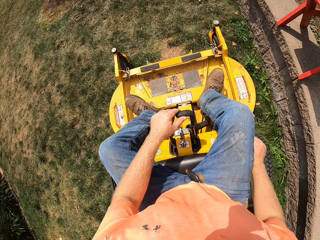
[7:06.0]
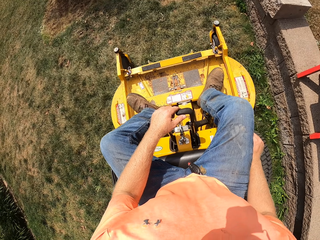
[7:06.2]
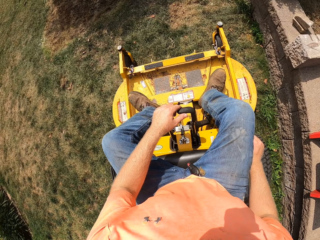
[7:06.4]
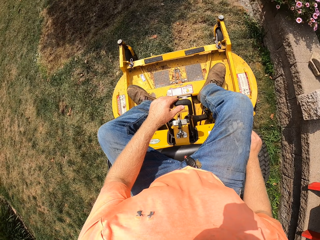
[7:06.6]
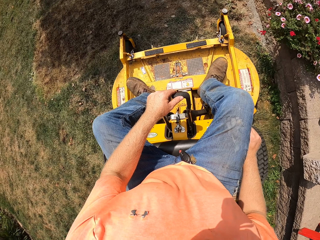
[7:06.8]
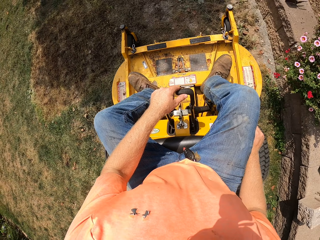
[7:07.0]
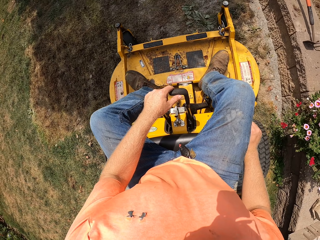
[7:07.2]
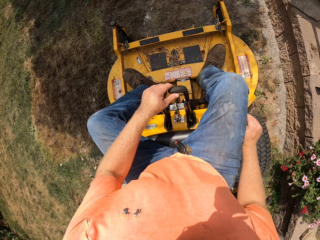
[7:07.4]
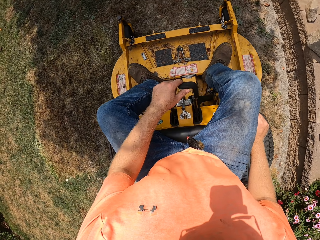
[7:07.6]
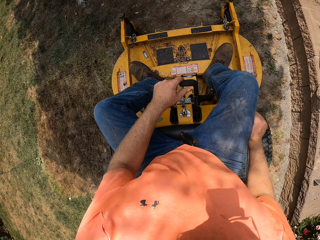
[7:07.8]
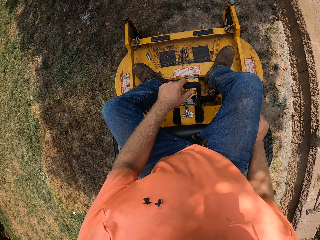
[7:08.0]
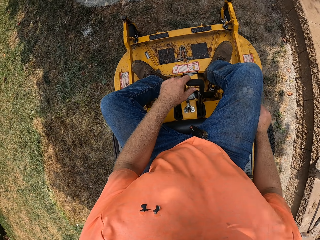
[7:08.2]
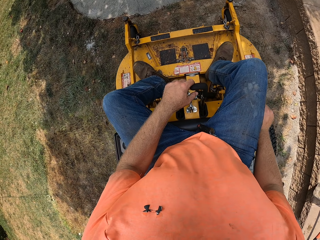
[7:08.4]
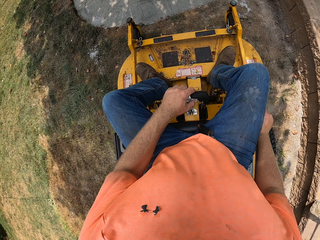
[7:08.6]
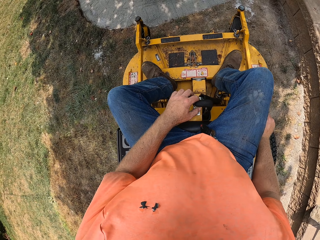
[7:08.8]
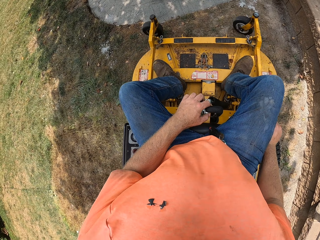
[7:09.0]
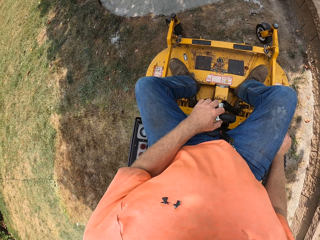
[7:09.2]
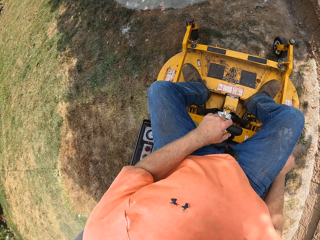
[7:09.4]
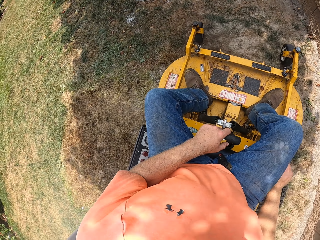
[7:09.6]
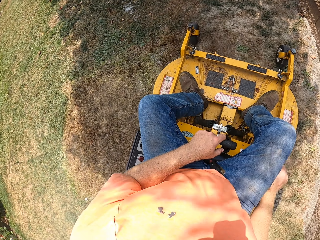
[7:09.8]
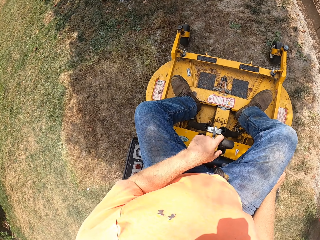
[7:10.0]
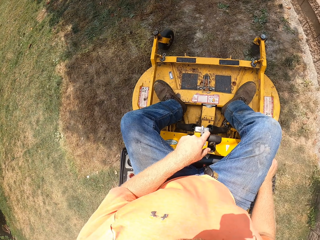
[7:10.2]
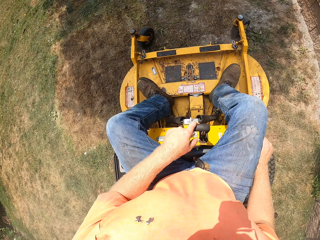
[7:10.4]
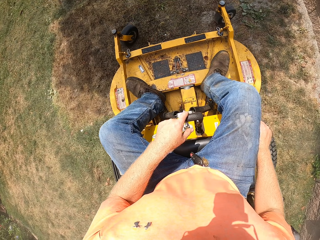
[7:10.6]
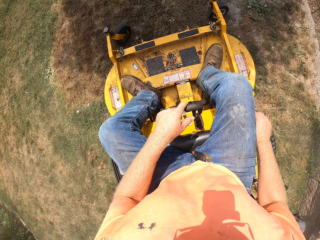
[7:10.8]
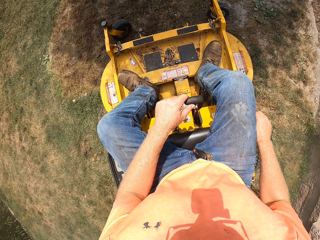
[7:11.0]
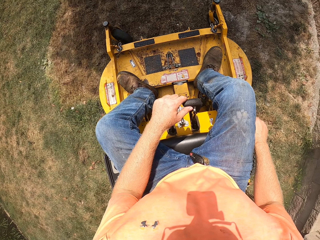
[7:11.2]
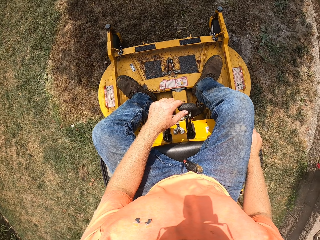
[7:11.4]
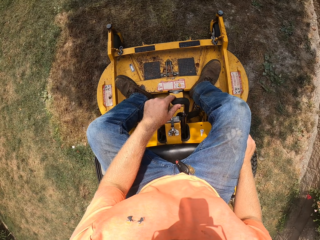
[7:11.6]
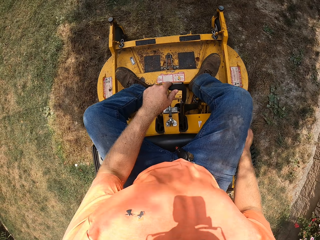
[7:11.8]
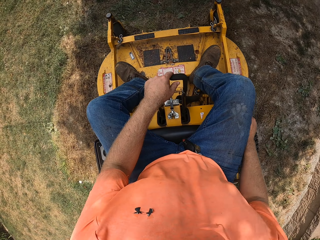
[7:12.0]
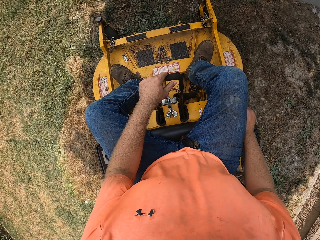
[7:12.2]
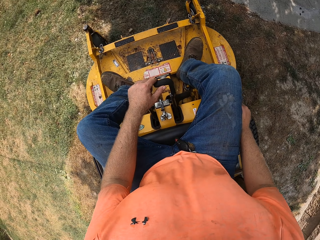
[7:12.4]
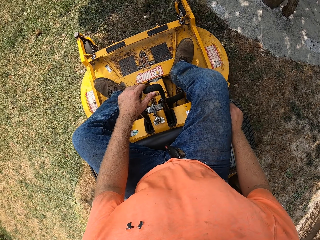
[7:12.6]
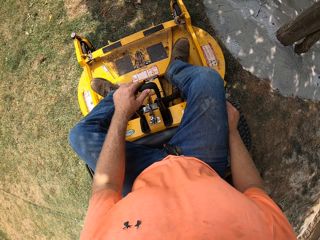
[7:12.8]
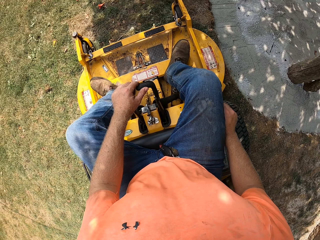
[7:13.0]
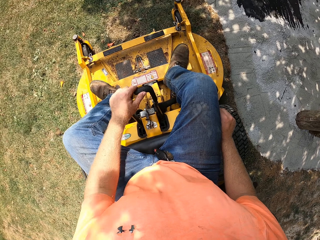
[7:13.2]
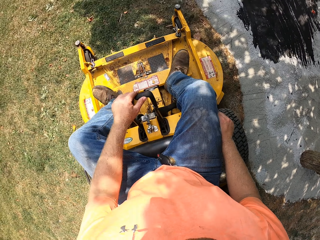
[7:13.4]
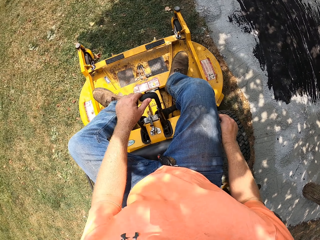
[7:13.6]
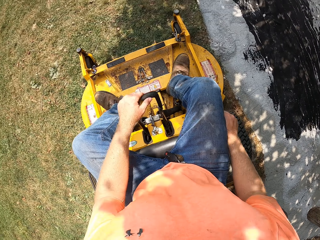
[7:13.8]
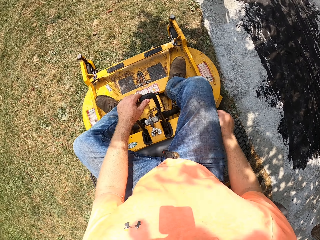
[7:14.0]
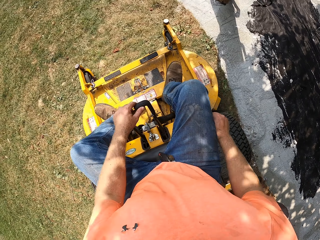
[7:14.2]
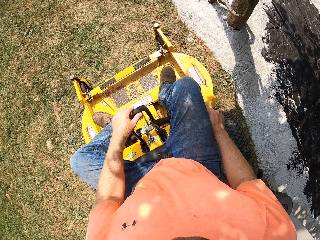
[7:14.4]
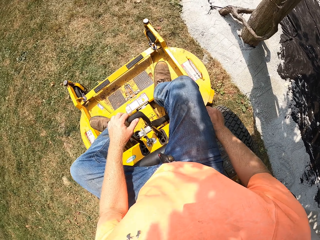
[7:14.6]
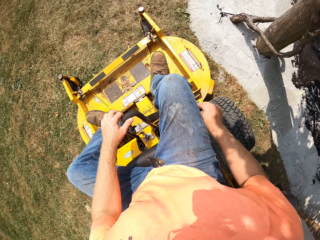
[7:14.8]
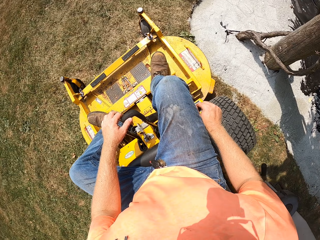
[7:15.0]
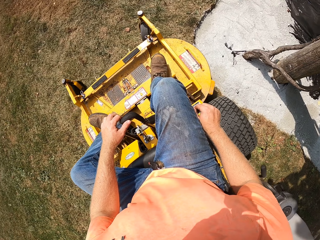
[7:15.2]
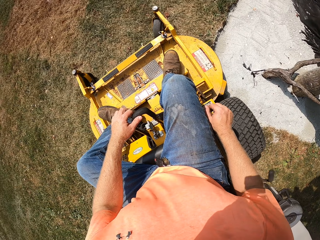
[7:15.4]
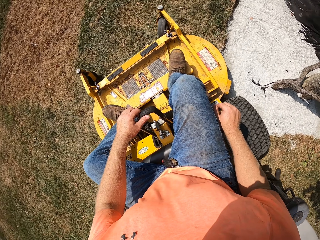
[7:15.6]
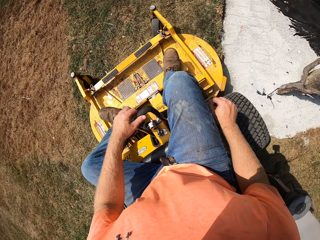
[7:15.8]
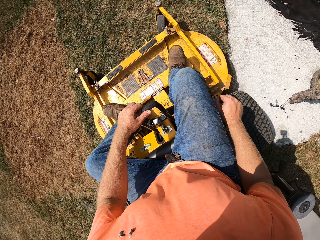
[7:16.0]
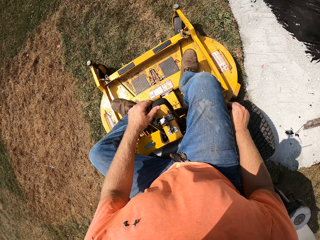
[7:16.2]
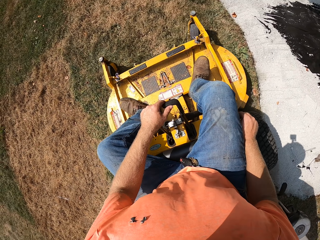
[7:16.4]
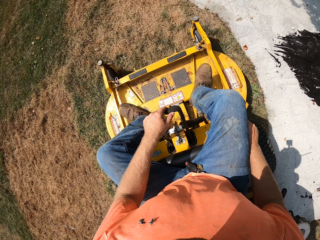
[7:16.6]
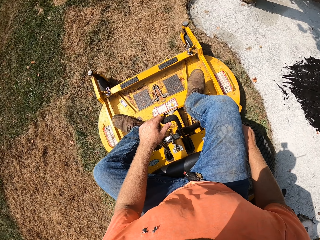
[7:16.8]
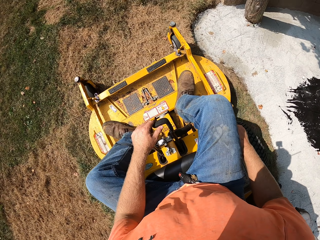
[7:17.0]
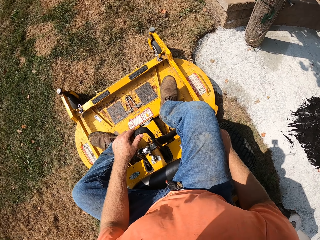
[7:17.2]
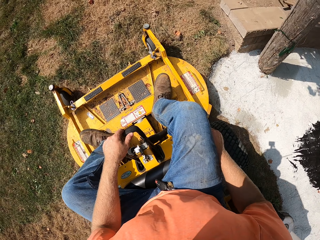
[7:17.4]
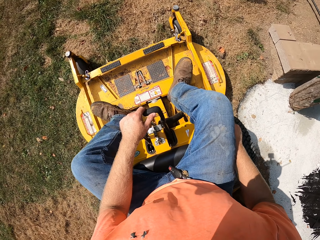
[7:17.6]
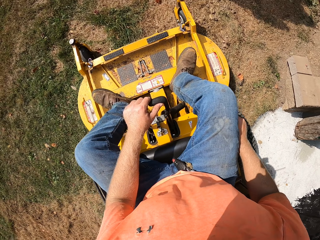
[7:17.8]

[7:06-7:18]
The camera wearer cuts grass with a lawn mower. They reverse the lawn mower. They drive the lawn mower.

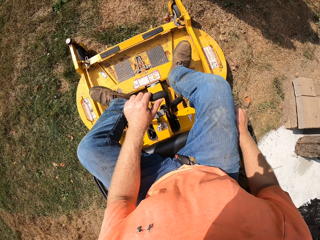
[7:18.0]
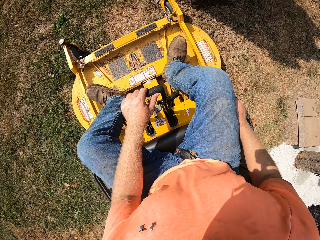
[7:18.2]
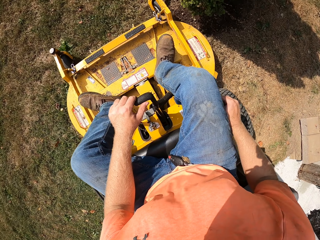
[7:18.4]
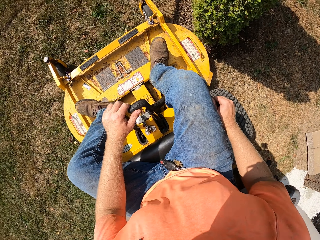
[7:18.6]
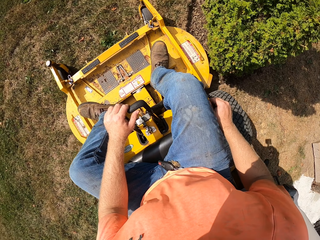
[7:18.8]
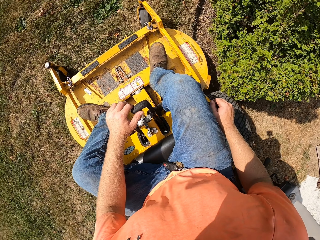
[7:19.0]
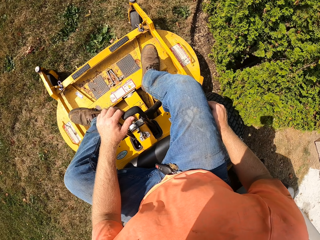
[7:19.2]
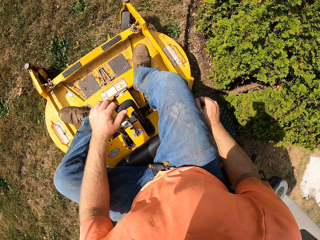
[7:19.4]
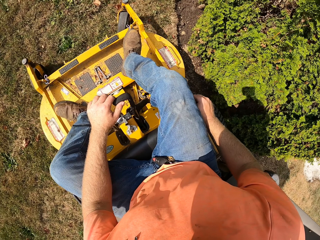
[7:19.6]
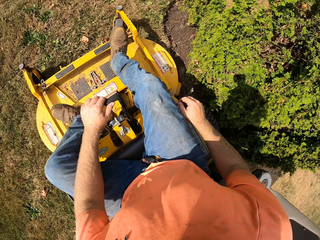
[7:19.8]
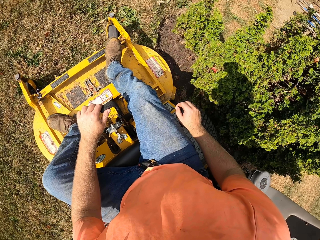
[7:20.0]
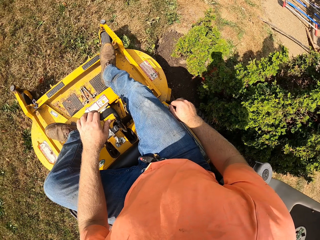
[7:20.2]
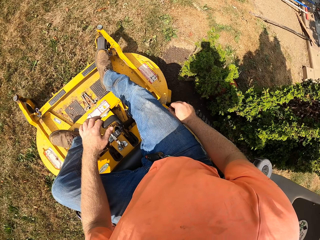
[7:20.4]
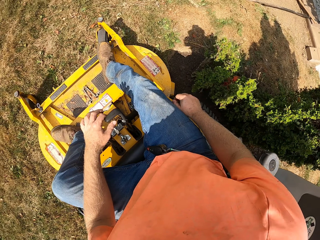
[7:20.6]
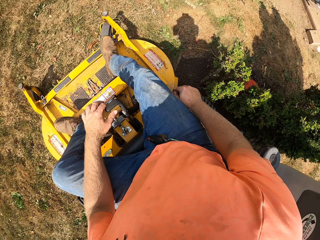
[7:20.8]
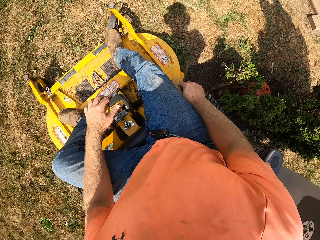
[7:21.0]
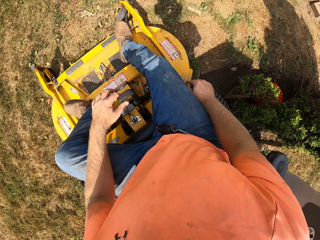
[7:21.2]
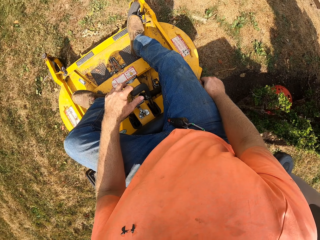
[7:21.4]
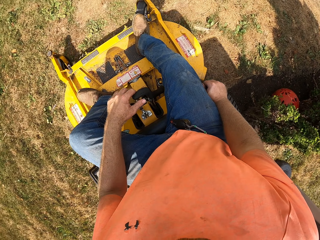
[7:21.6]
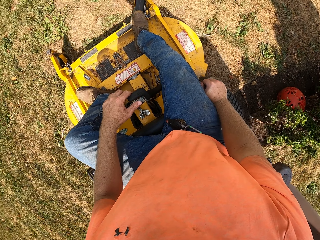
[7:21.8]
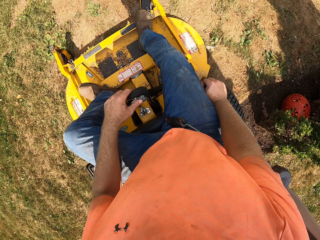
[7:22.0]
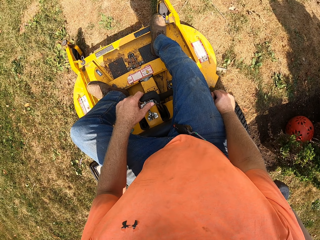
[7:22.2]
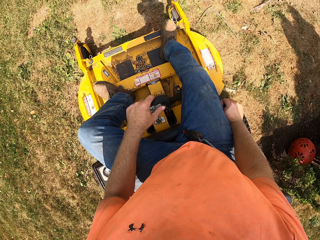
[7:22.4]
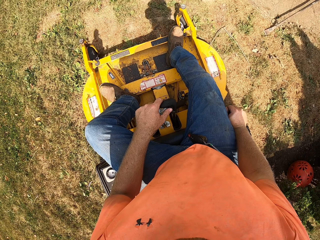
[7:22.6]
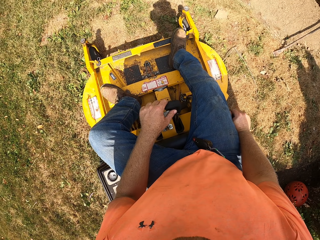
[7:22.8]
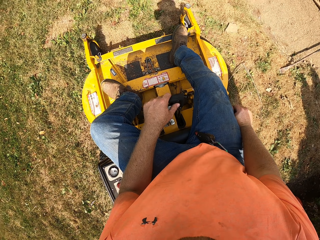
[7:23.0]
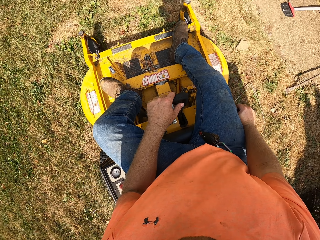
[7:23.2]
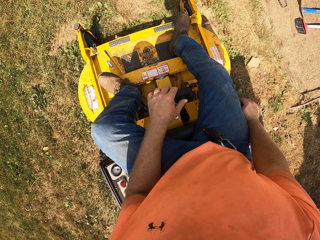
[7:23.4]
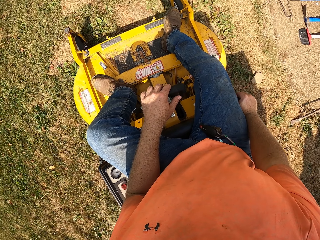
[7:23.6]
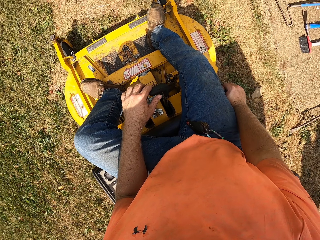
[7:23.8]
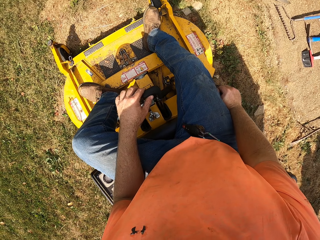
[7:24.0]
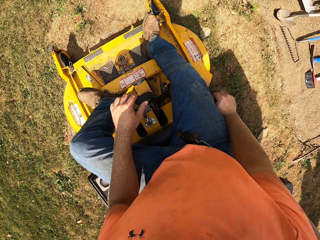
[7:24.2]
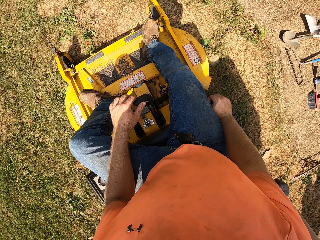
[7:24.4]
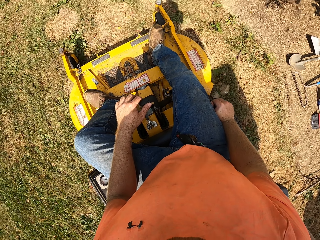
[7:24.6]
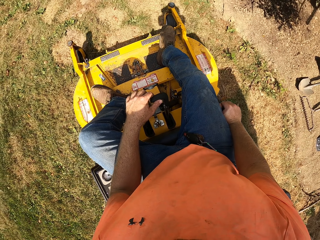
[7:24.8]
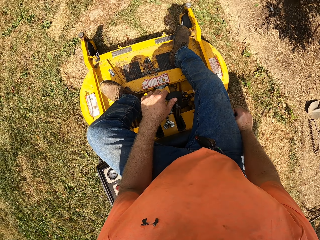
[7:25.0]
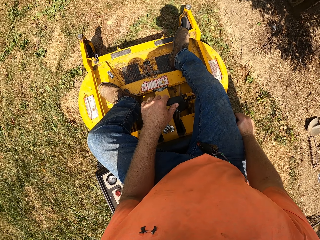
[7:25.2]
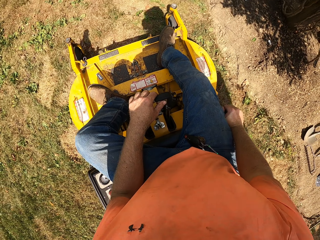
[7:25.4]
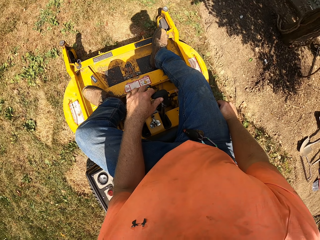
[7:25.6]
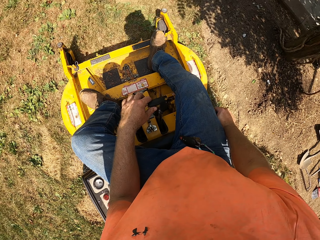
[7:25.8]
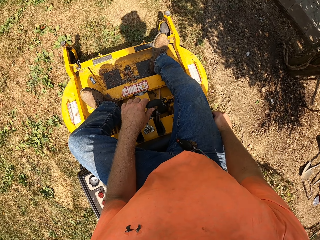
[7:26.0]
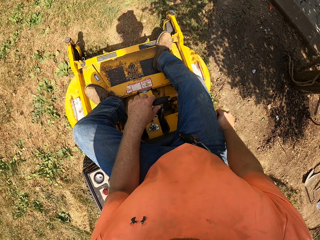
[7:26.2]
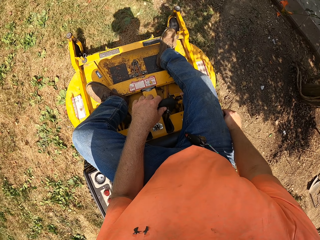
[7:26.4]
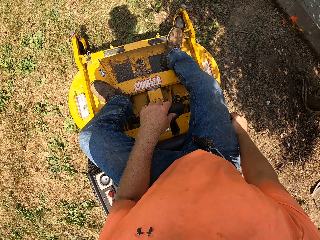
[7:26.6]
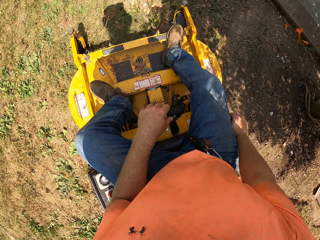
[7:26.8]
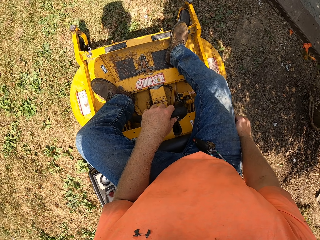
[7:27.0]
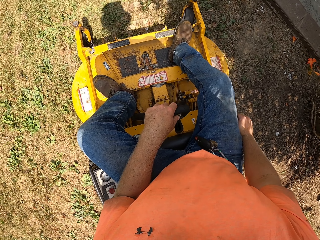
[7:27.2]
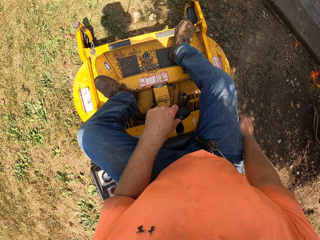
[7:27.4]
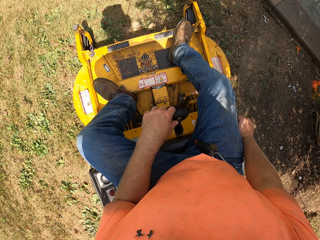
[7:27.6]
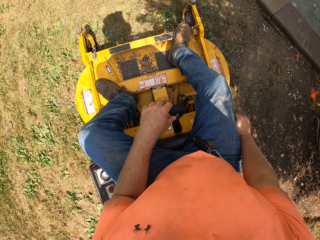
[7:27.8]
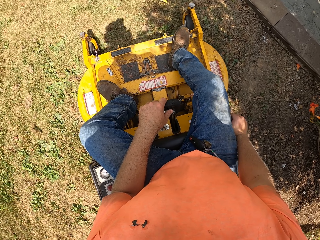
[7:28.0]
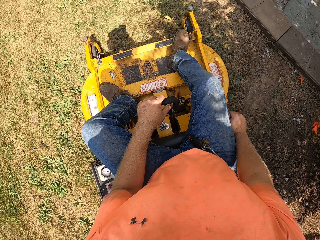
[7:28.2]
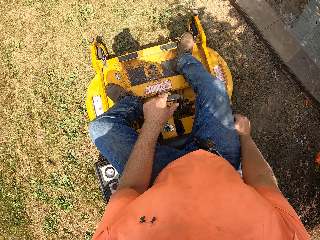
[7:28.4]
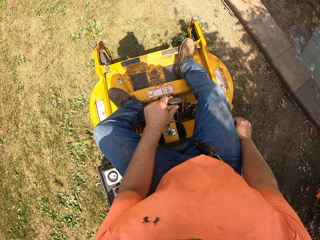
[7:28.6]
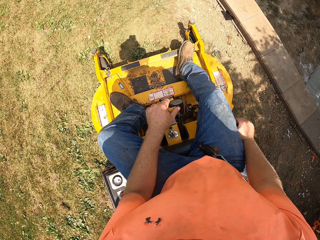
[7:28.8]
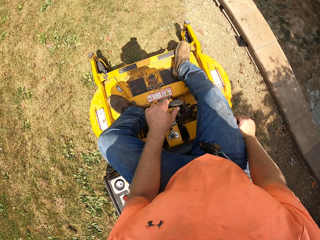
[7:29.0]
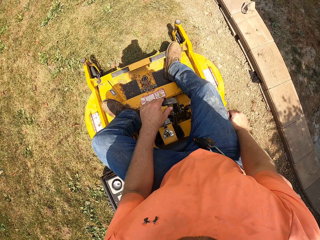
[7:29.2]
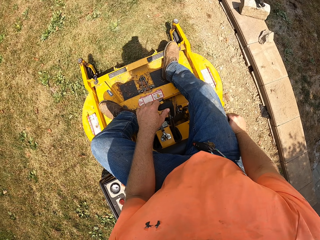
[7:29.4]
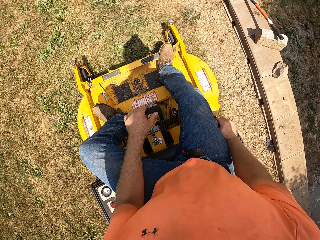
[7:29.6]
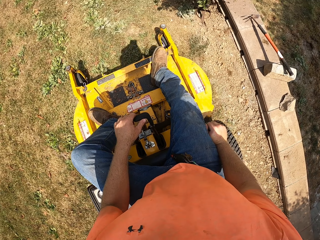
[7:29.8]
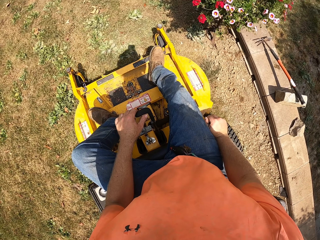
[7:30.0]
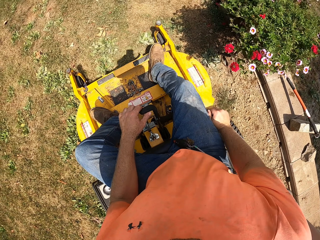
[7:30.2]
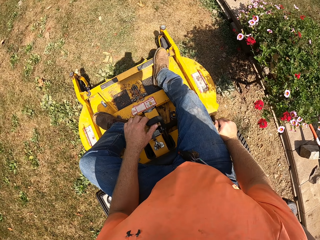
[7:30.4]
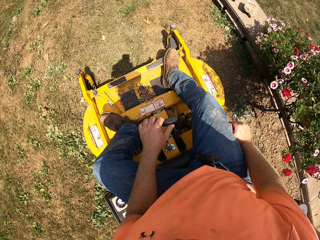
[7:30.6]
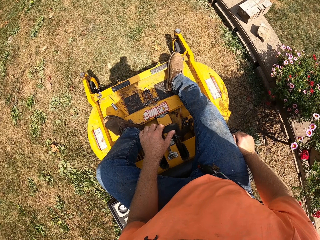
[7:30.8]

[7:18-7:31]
The camera wearer cuts grass with a lawn mower.
